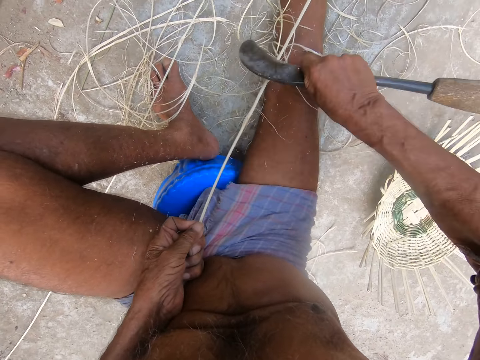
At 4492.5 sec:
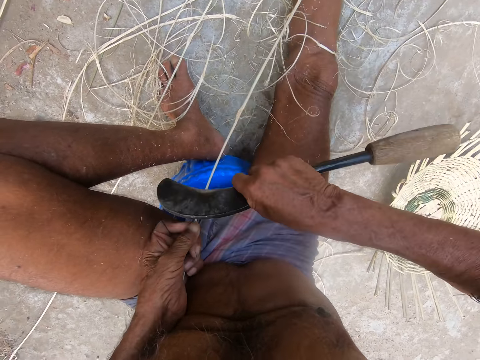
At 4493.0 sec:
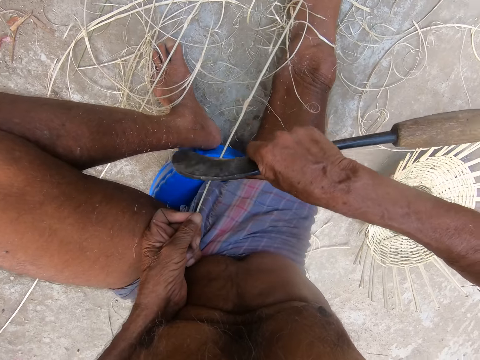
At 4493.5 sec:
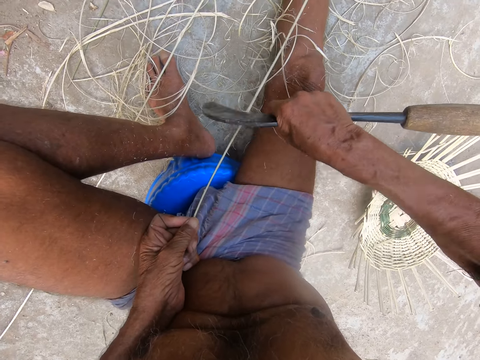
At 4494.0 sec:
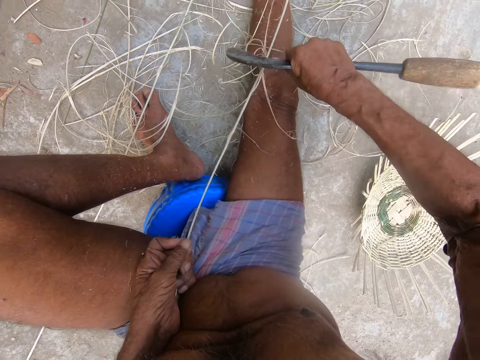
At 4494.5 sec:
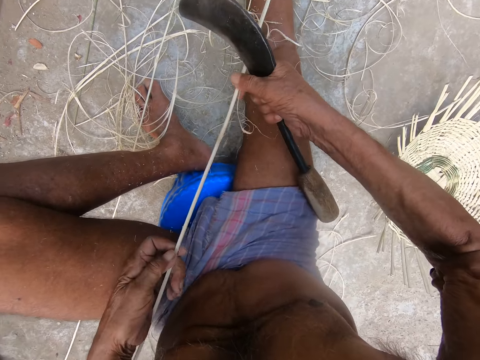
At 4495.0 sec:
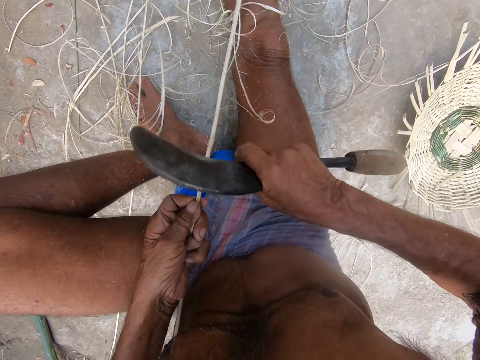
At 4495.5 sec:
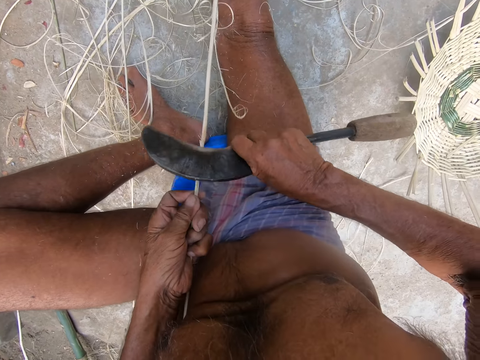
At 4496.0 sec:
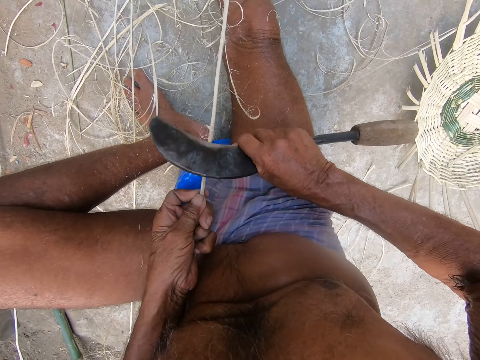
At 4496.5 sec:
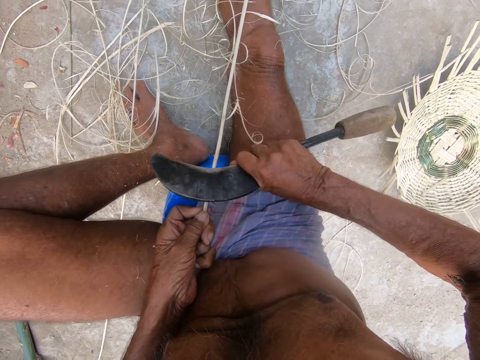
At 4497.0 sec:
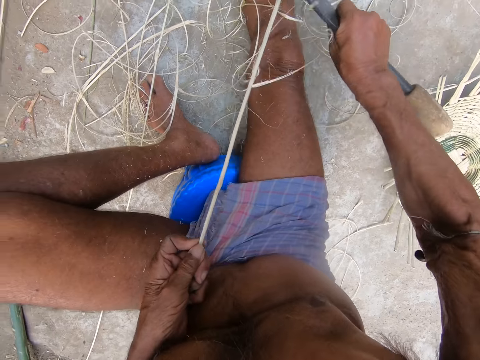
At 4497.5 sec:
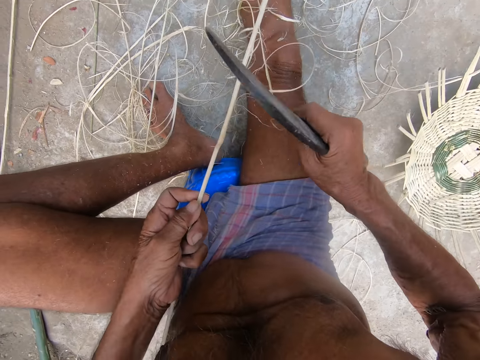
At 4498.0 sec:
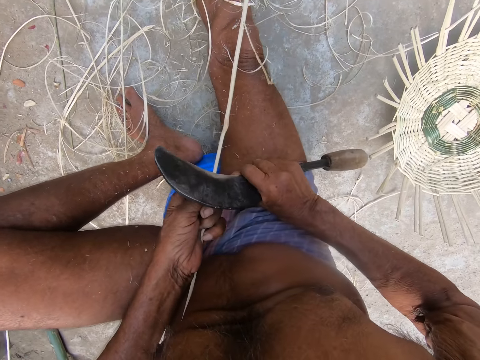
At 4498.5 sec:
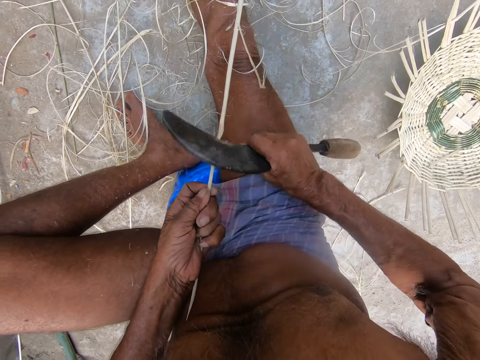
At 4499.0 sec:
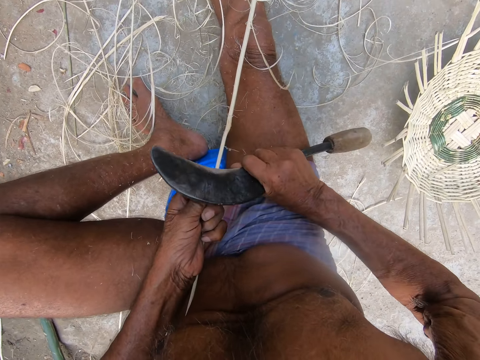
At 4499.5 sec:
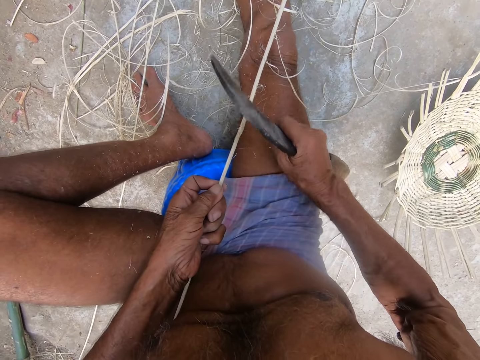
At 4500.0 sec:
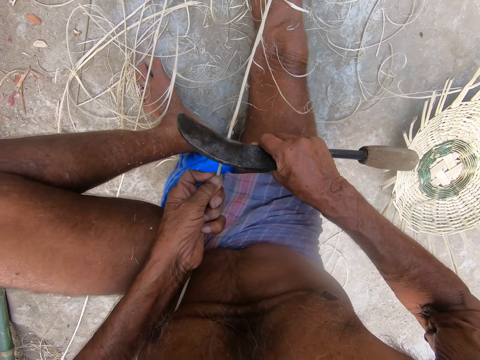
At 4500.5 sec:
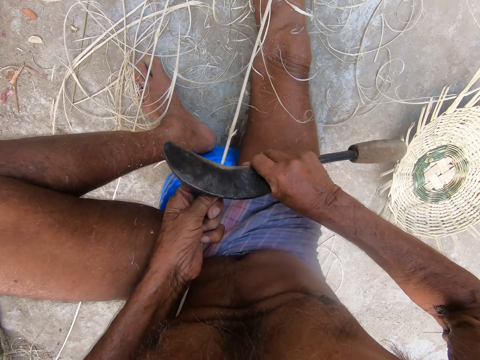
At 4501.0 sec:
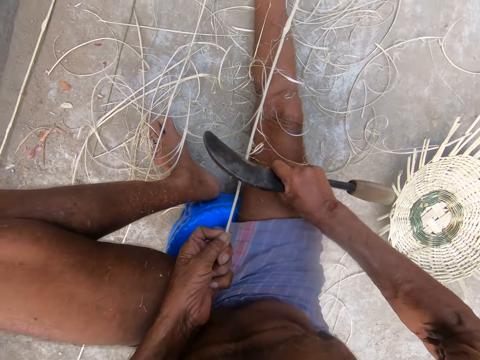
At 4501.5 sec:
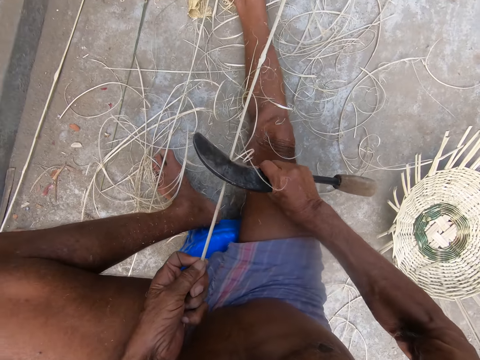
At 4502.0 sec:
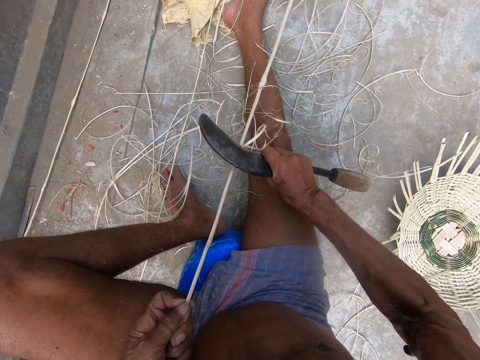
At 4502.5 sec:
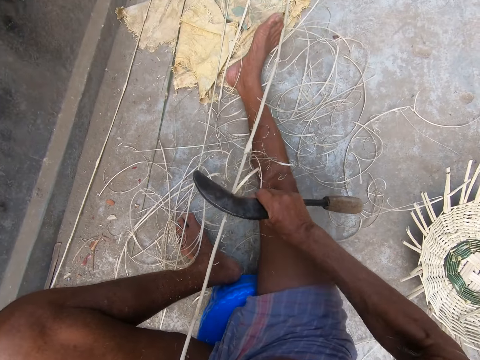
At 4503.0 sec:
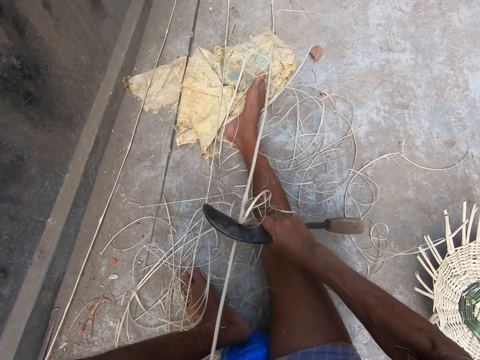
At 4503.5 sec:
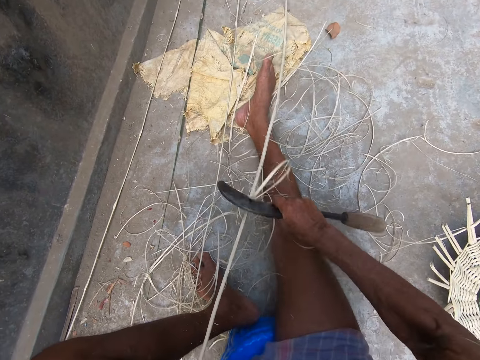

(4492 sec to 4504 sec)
The camera wearer pulls the bamboo strip on the ground with both hands. He shaves the bamboo strip with the sickle in his right hand.

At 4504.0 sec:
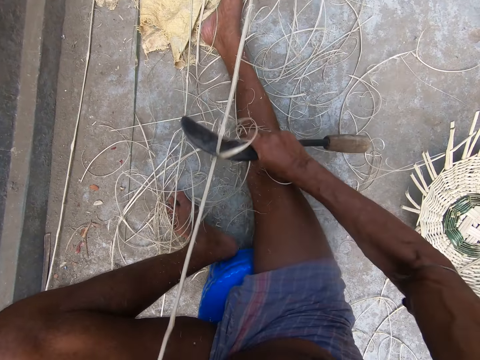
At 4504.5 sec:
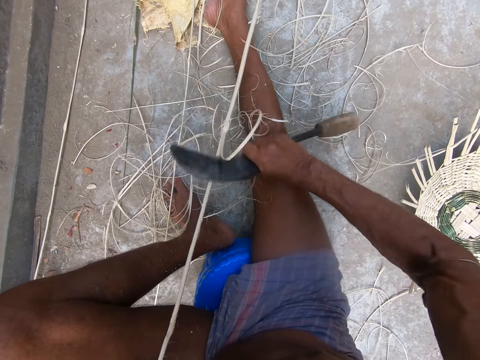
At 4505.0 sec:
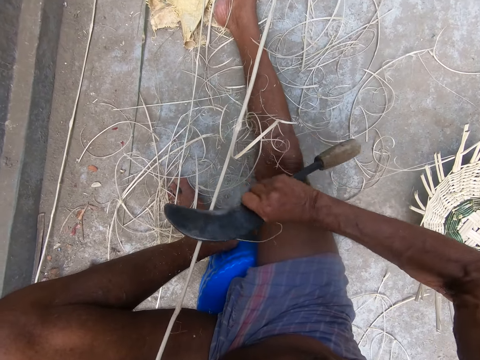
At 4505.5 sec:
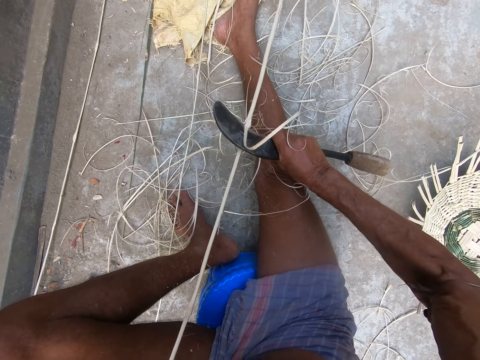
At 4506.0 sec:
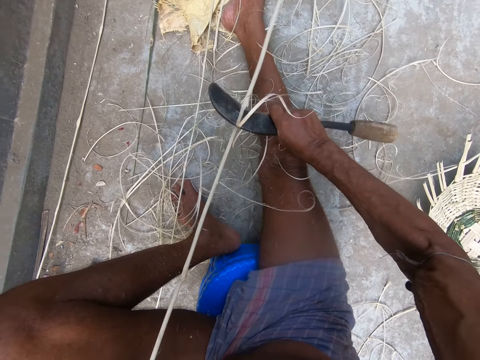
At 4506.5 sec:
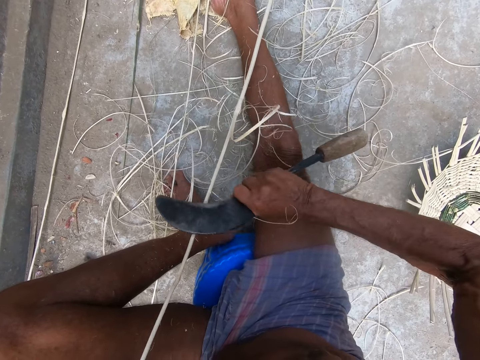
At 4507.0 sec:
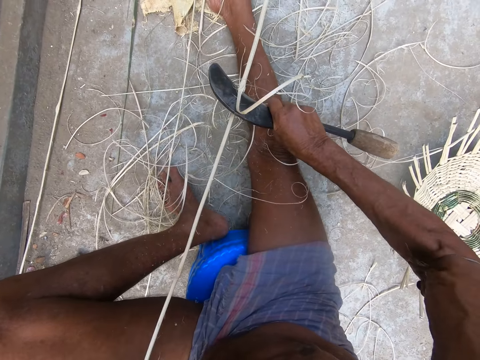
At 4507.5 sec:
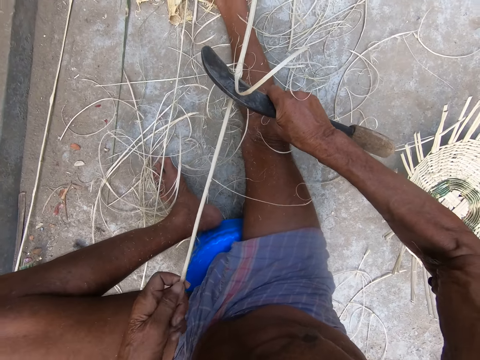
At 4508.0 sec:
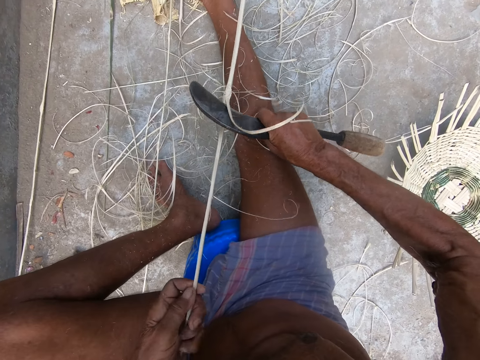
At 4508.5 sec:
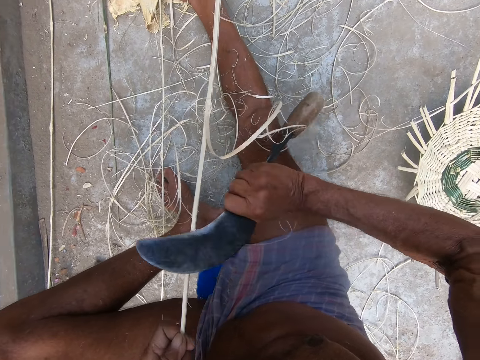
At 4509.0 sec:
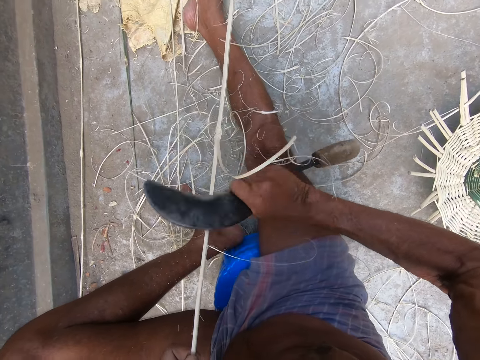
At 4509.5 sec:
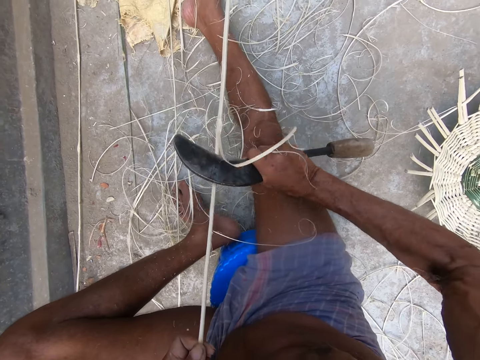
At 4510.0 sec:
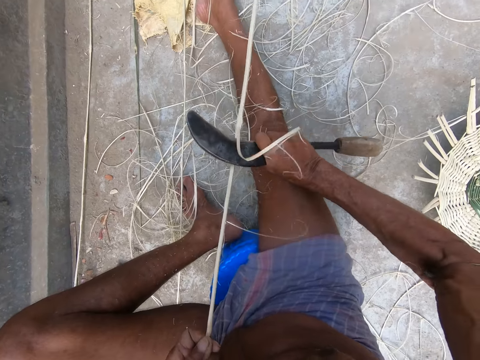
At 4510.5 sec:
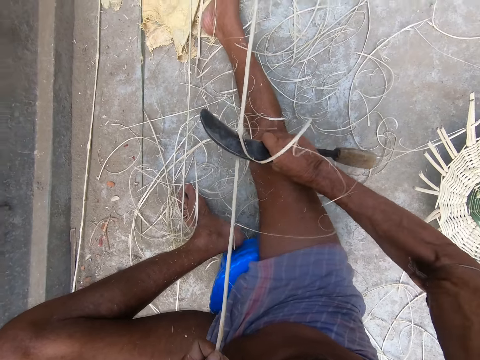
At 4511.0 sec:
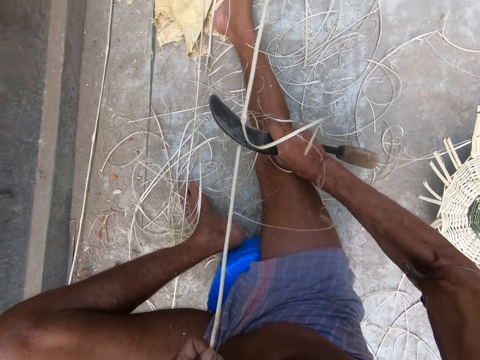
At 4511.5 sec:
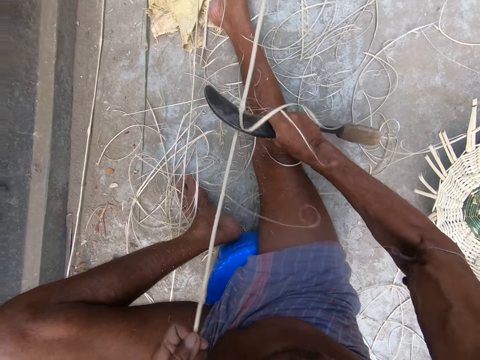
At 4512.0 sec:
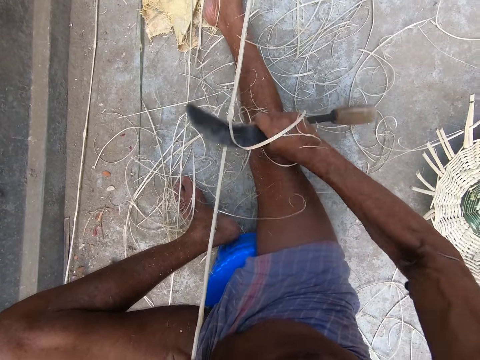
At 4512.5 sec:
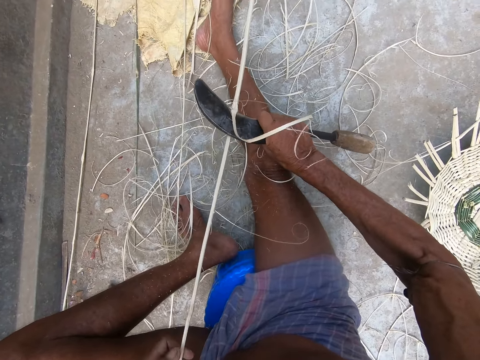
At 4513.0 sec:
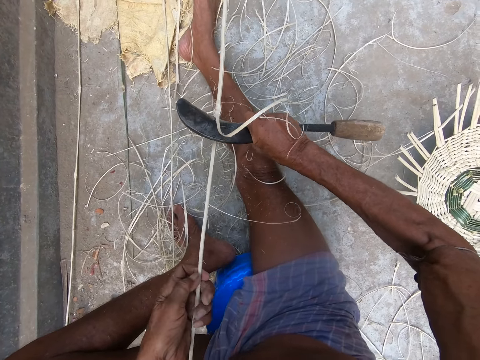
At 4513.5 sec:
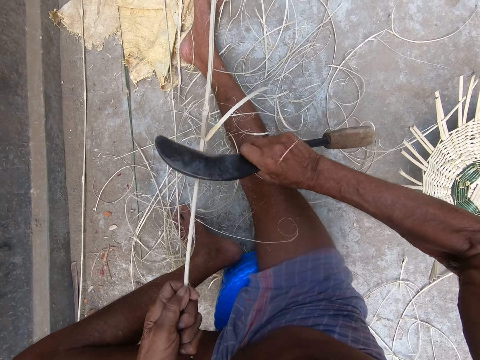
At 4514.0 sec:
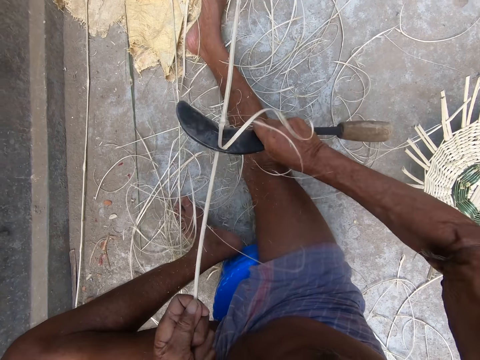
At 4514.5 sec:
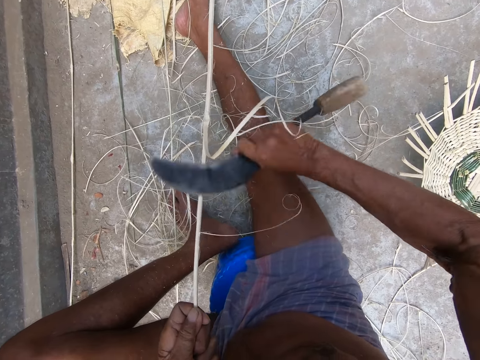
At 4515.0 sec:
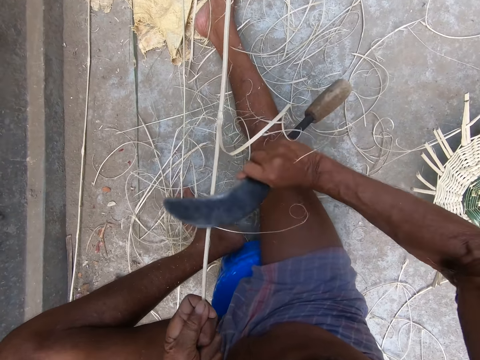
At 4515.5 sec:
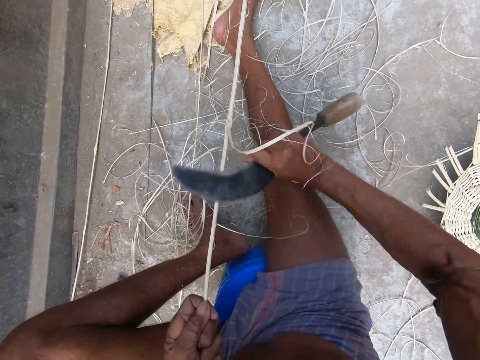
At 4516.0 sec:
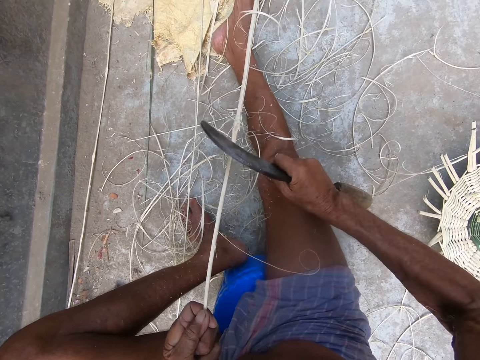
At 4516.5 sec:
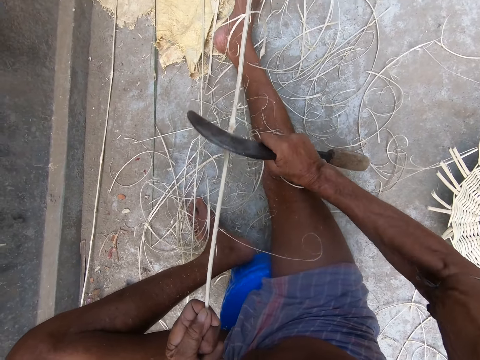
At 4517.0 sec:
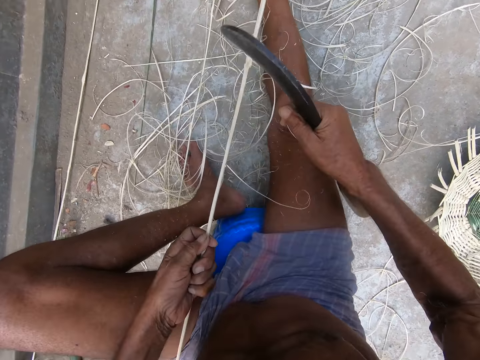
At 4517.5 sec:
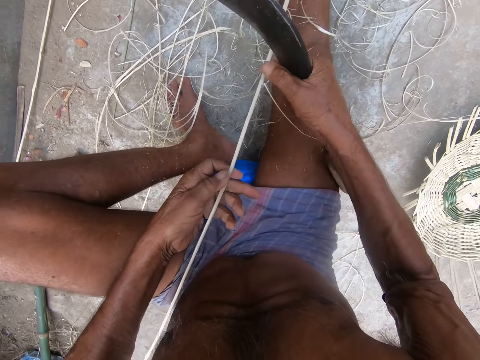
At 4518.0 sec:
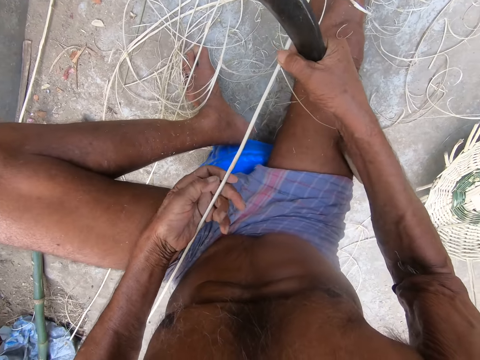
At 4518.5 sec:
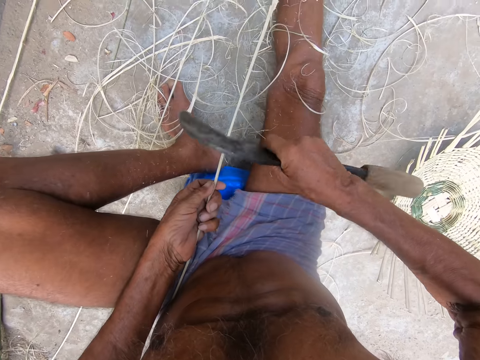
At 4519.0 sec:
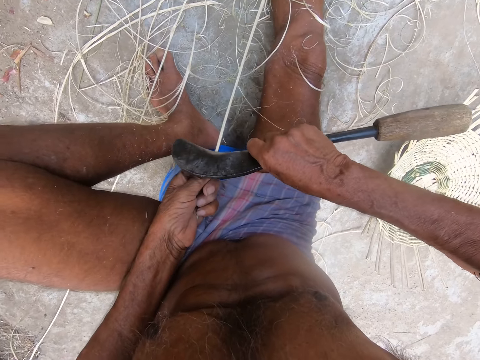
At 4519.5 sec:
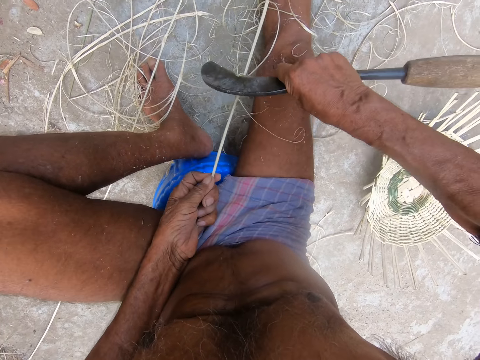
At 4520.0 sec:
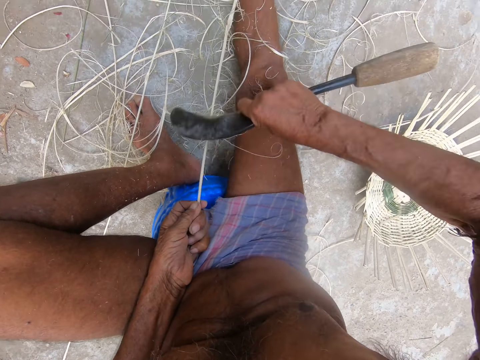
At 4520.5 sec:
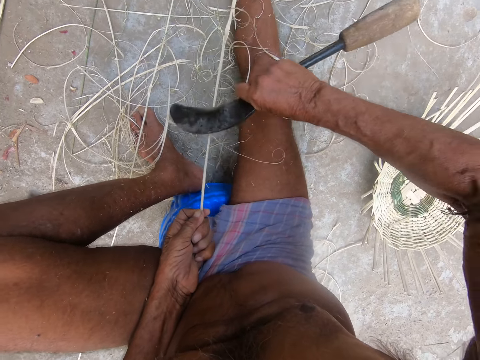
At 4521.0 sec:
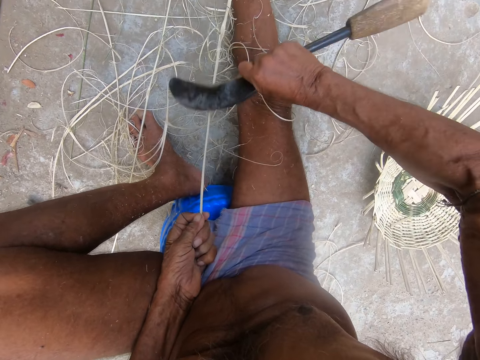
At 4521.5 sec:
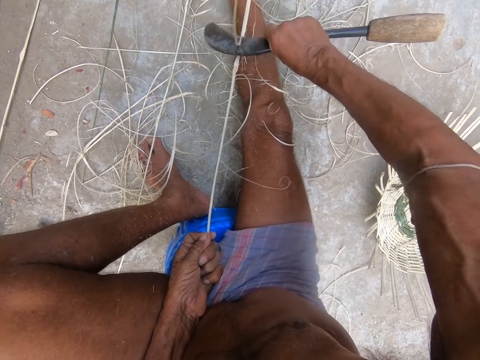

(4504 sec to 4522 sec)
The camera wearer moves his left hand on the bamboo strip. He shaves the bamboo strip with the sickle in his right hand. He moves his left hand on the bamboo strip. He shaves the bamboo strip with the sickle in his right hand.
